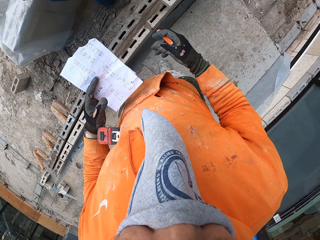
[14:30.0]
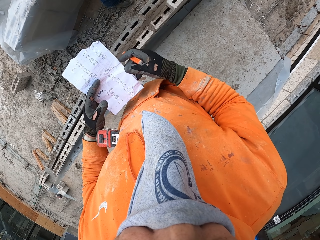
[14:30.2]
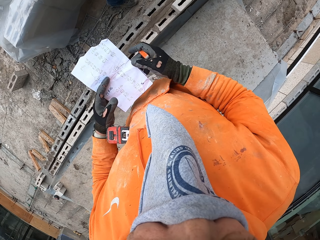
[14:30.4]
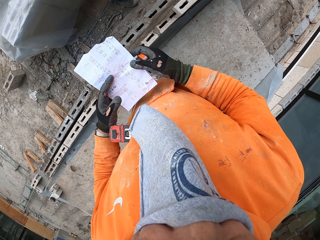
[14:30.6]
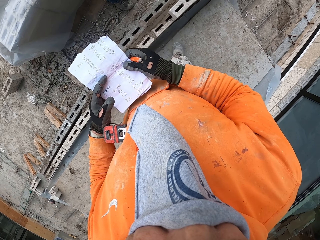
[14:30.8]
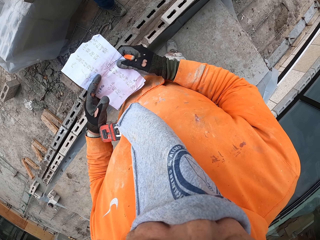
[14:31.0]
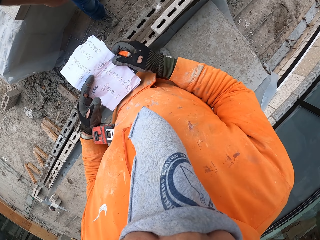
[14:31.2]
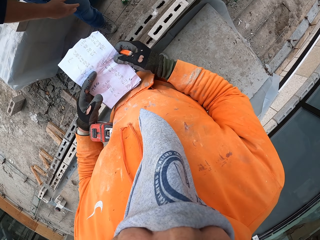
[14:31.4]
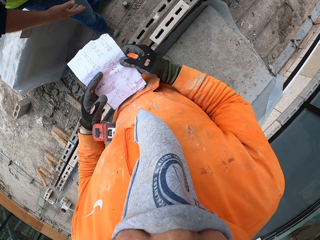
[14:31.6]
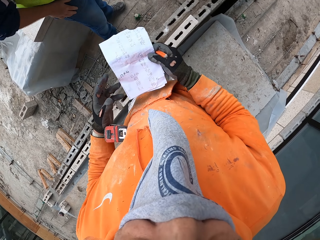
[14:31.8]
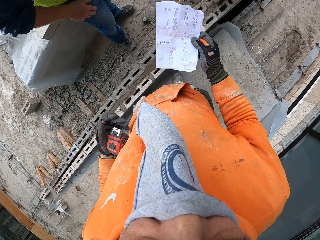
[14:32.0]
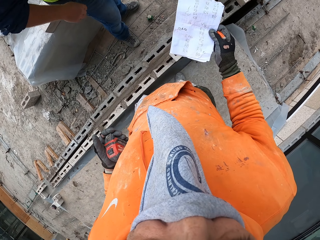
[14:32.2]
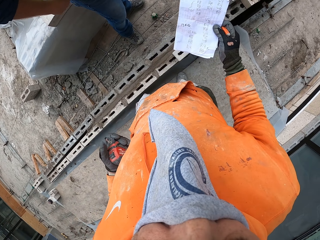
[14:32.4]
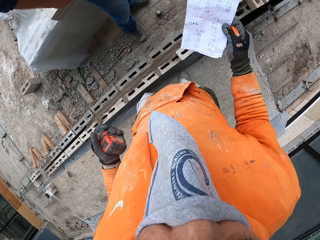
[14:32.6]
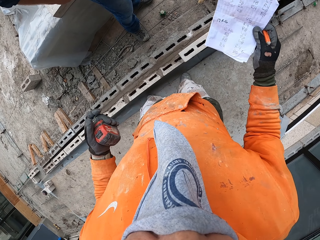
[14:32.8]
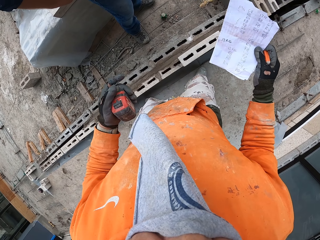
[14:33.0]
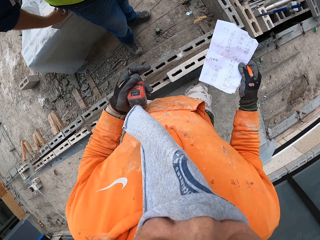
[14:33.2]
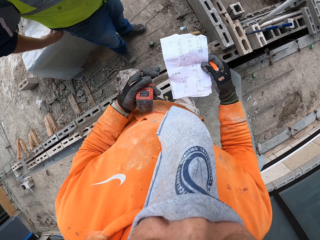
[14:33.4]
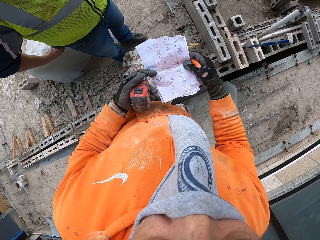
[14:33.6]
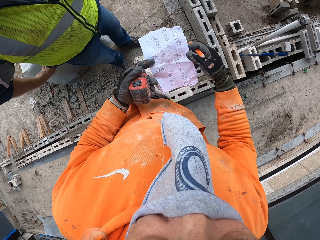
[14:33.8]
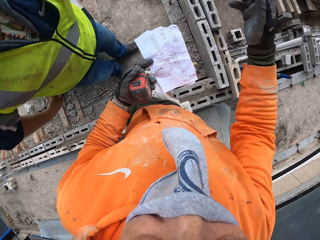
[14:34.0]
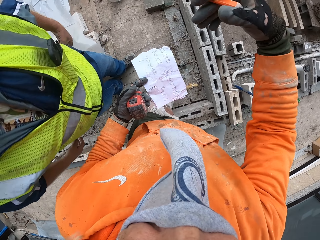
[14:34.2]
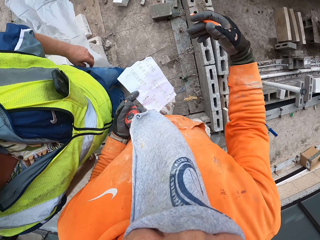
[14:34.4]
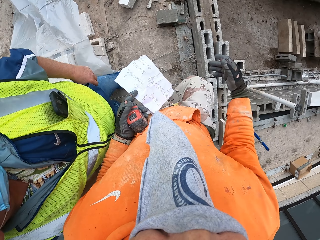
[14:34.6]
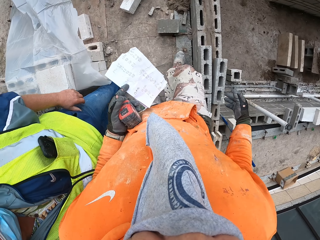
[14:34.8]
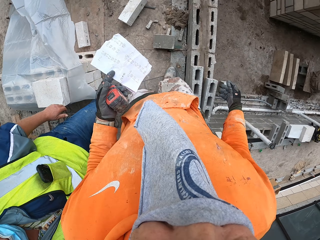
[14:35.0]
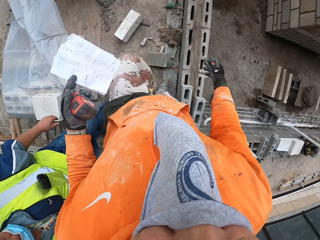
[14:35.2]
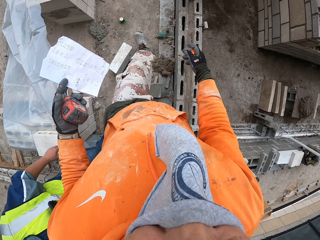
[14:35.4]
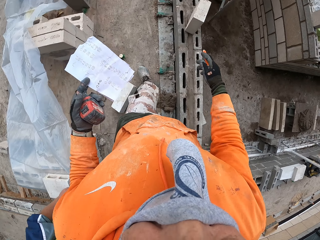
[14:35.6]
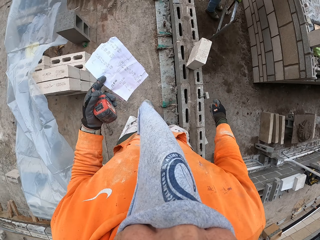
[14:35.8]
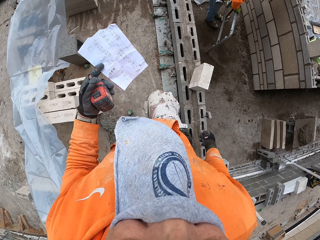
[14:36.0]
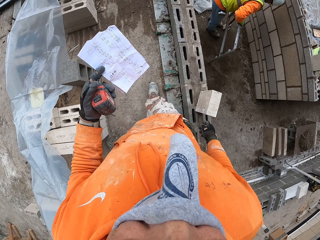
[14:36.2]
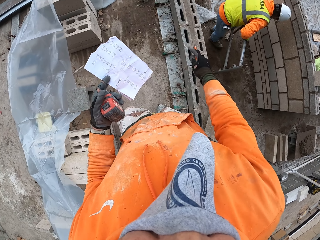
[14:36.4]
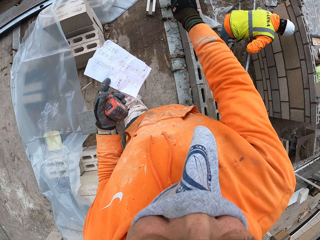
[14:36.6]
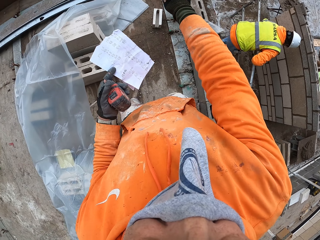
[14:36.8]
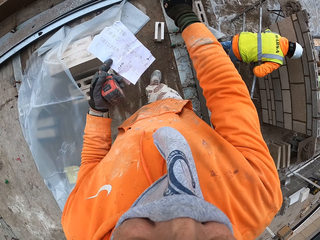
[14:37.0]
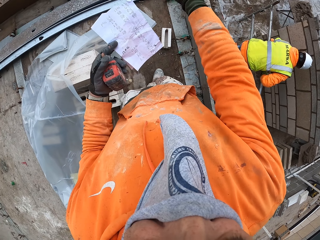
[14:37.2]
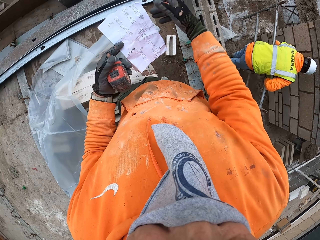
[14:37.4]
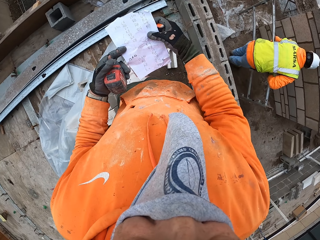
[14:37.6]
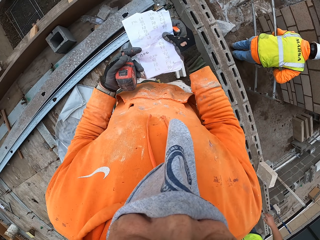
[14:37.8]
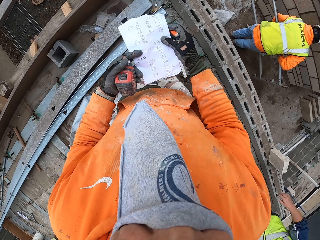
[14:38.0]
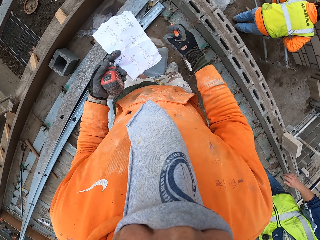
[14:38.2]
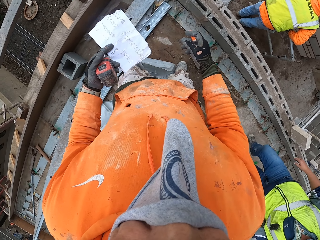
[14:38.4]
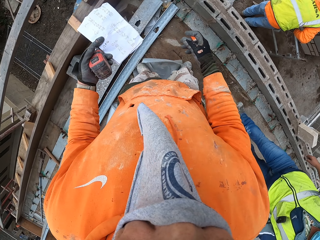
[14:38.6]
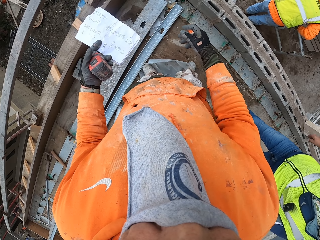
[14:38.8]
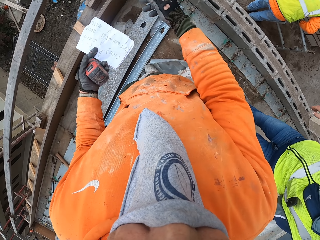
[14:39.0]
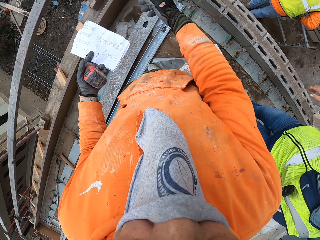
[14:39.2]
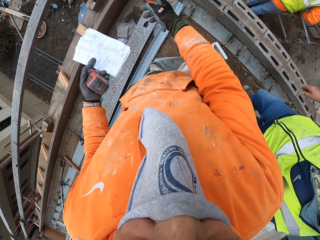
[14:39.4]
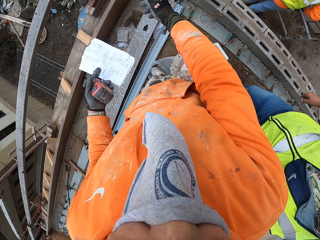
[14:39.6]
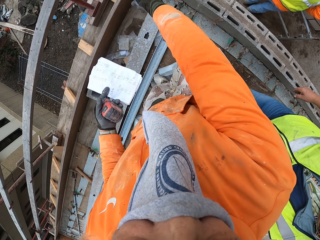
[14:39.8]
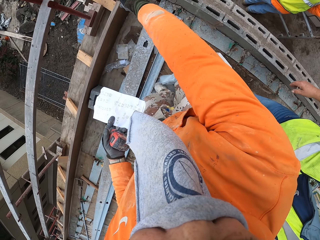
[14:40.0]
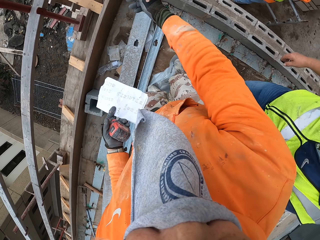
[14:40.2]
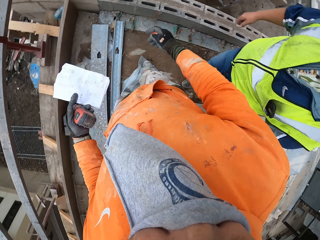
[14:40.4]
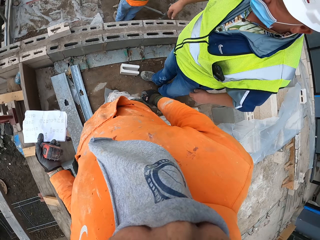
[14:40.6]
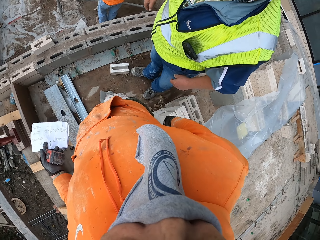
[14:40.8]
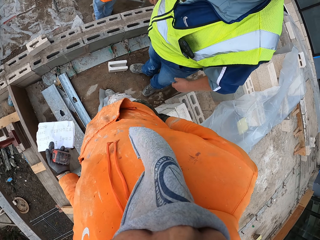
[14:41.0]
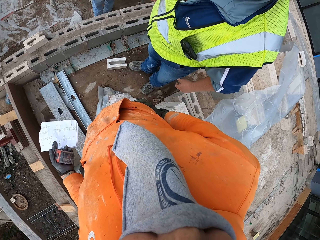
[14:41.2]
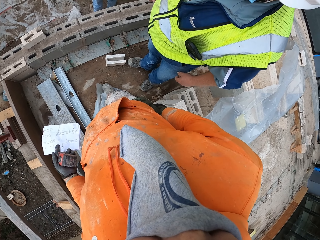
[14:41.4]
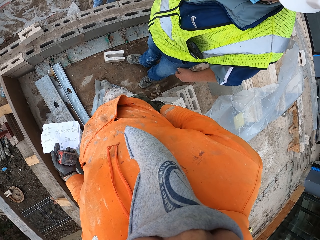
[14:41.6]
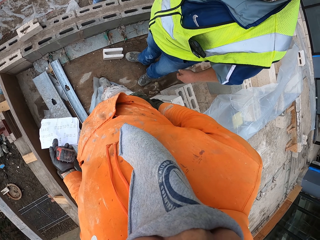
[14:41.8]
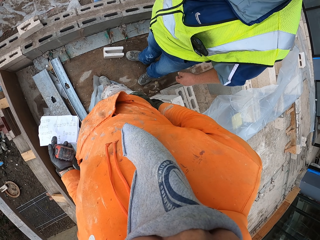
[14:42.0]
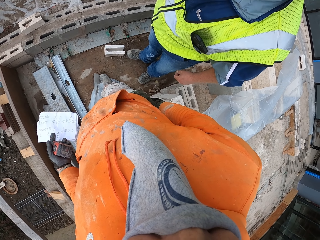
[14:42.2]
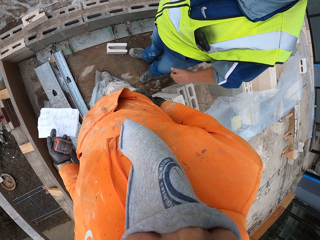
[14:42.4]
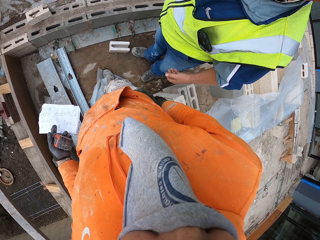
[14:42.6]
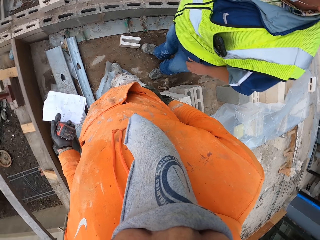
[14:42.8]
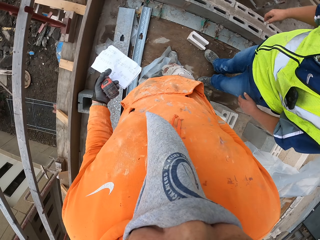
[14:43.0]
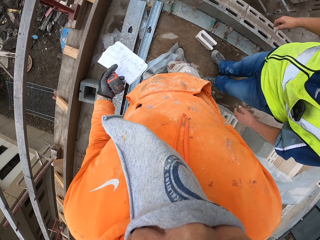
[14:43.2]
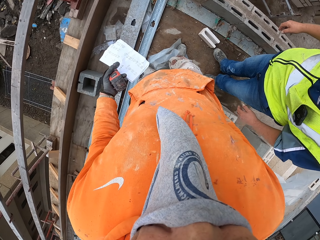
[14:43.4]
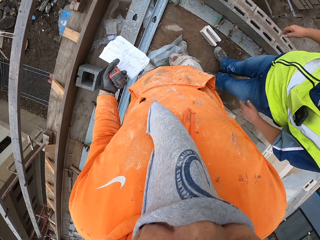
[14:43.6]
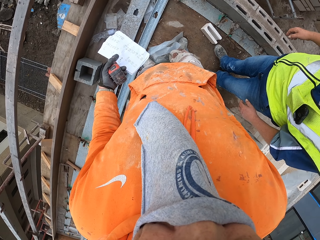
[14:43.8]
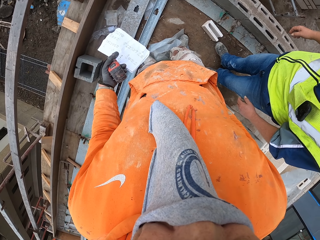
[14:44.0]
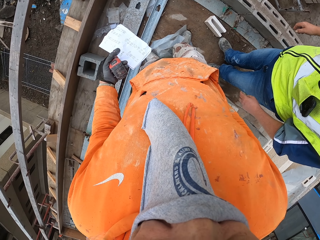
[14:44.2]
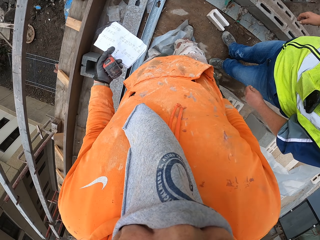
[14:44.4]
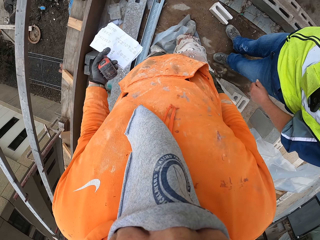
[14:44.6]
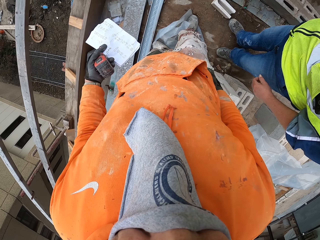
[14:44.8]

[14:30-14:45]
The camera wearer releases the right hand from the paper. He moves a hand. He holds the paper with two hands. He walks around the building site. He releases the left hand from the paper. He picks up the tape measure. He holds the tape measure. He walks around the new building foundation. He signals a man. The man communicates to the camera wearer. The camera wearer walks around the building site. He moves his hands. He signals the man. He stares at the foundation. The man communicates to the camera wearer.

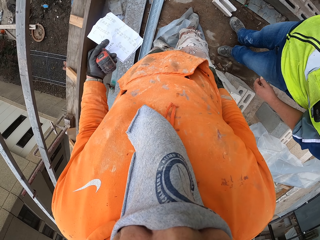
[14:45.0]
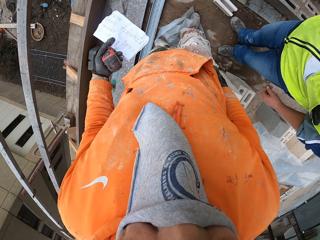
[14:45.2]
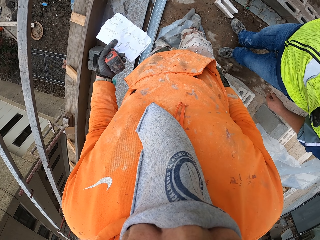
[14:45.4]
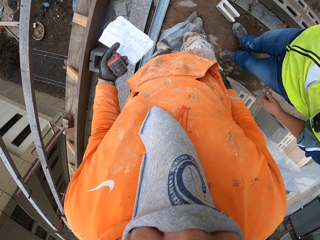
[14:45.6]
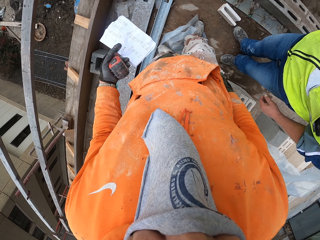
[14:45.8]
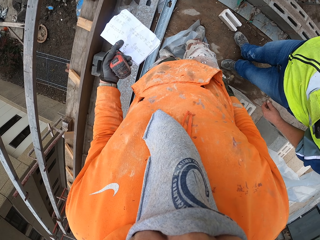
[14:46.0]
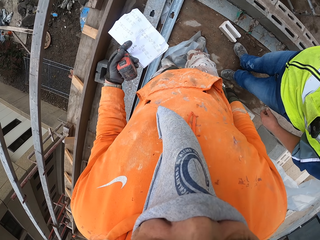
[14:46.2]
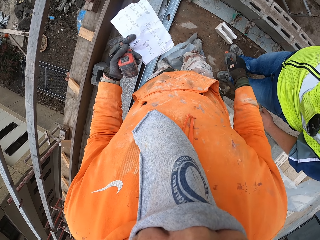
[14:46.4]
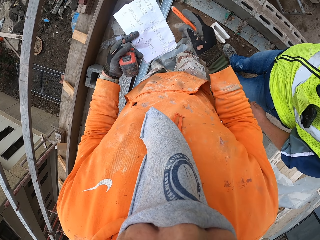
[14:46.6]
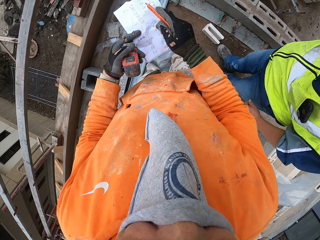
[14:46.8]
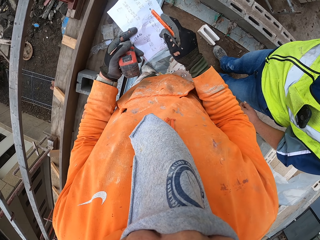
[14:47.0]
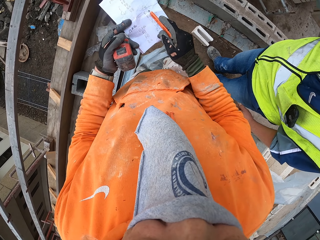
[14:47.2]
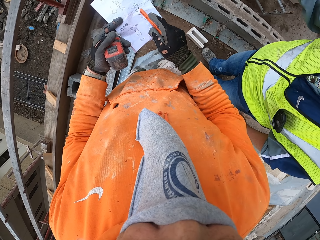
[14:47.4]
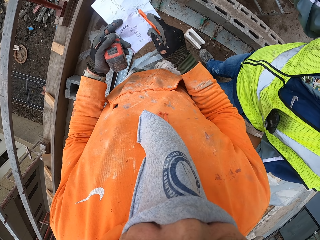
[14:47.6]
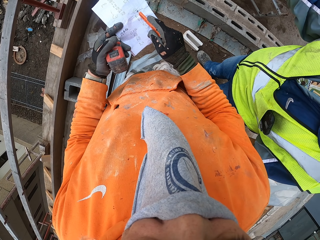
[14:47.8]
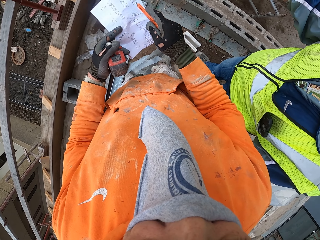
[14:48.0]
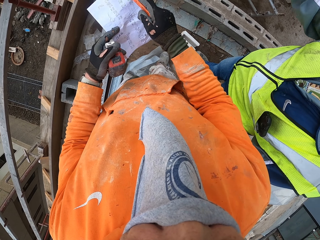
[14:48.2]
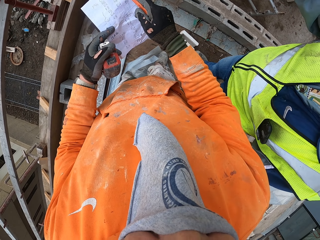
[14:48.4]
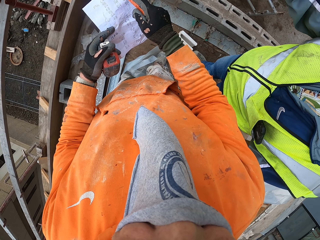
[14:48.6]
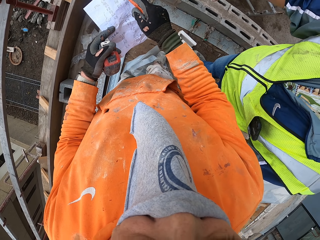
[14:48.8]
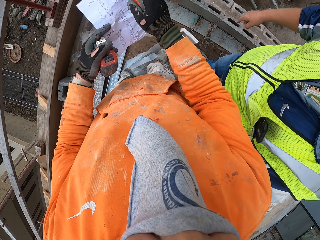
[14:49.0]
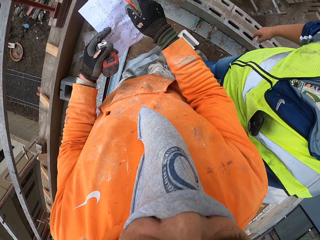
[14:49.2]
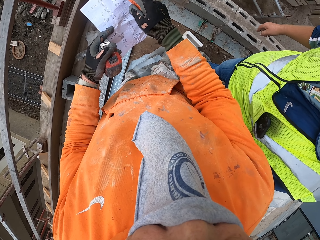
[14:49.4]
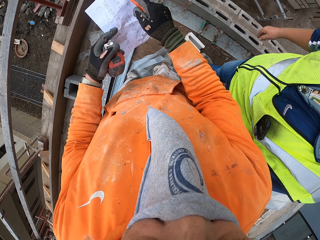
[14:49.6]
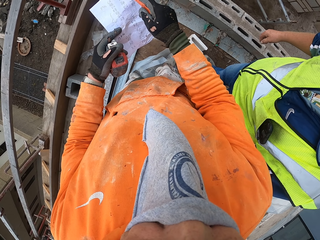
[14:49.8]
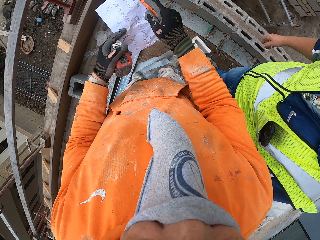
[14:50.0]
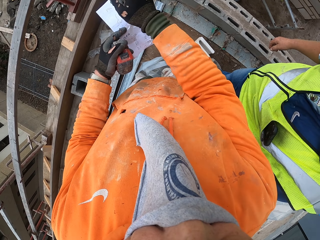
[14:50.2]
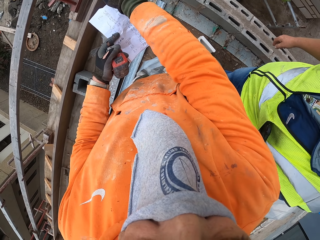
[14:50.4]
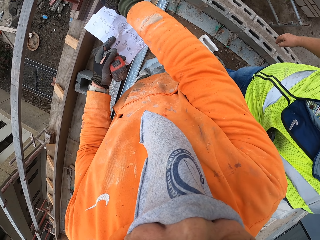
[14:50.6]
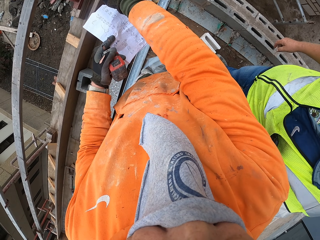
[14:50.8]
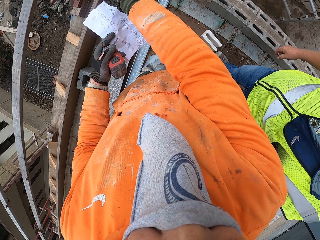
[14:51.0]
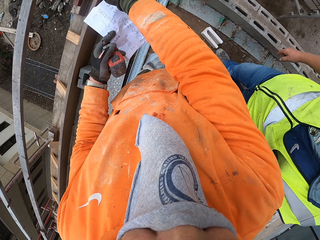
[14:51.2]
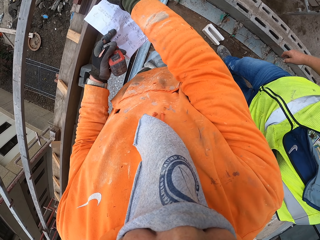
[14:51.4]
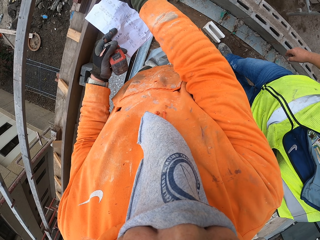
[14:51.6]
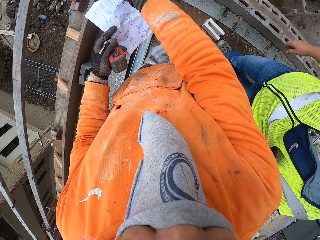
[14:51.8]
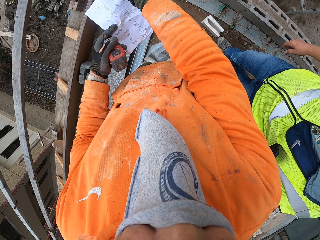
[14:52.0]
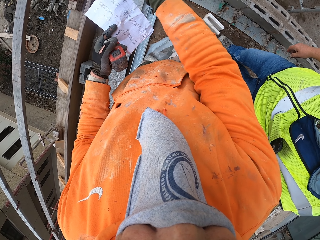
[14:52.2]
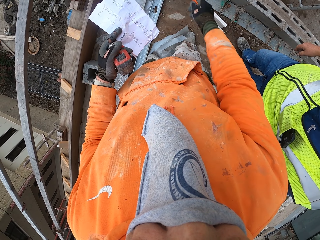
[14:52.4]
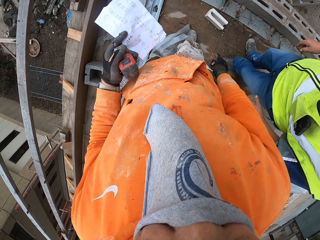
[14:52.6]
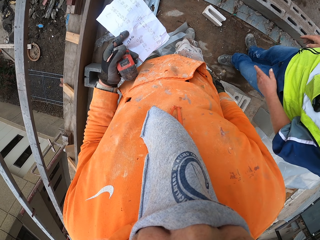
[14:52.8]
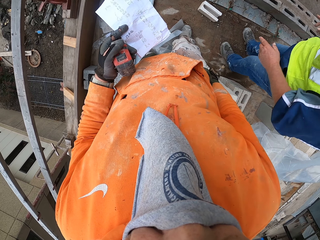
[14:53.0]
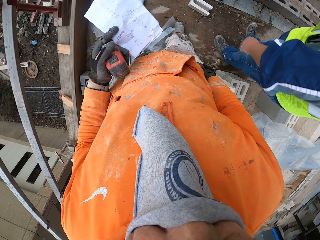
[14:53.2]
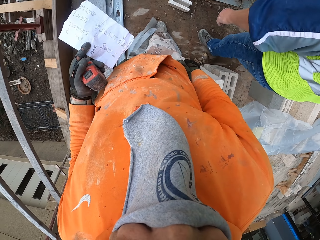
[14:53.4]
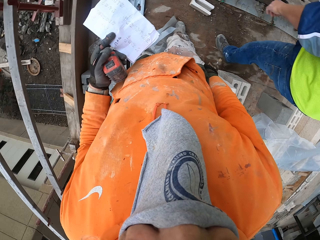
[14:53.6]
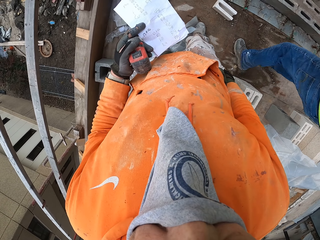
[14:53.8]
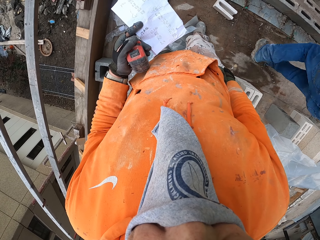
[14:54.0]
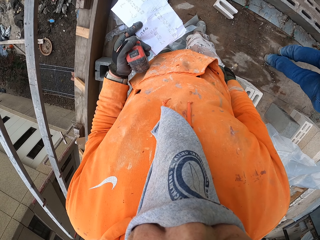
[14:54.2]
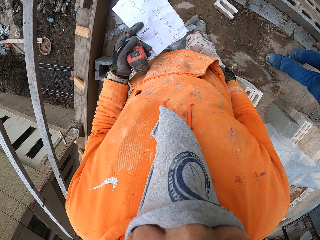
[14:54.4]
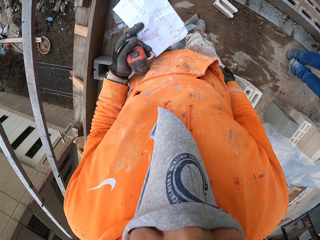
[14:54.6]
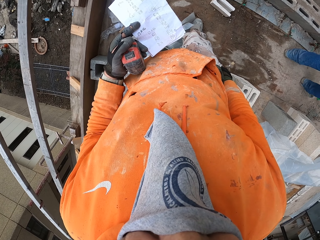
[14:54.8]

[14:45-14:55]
The camera wearer moves a hand. He points at the paper. He stares at the papers in his hand. He points at something. He drops the hand.
